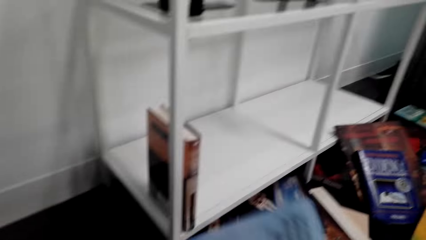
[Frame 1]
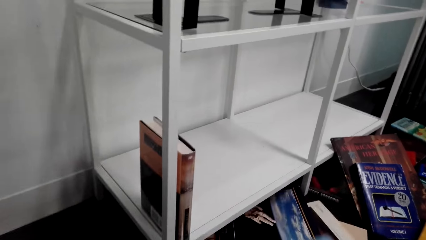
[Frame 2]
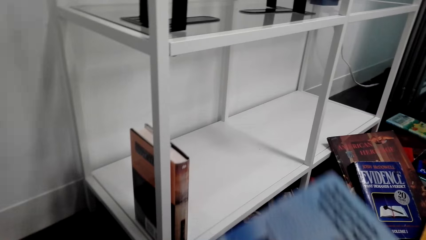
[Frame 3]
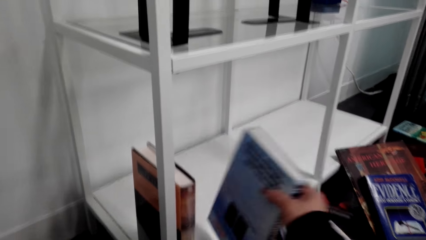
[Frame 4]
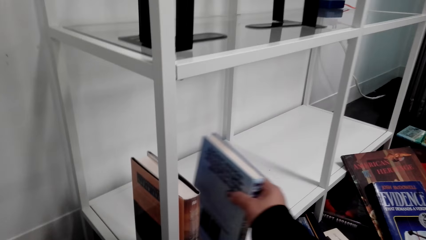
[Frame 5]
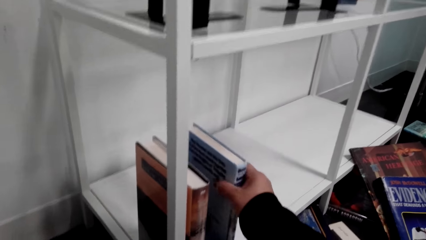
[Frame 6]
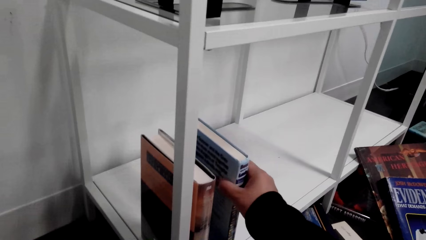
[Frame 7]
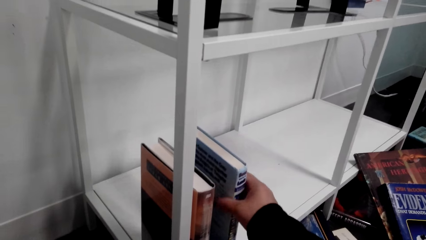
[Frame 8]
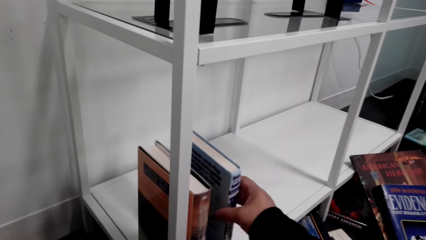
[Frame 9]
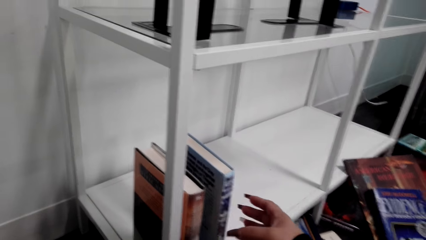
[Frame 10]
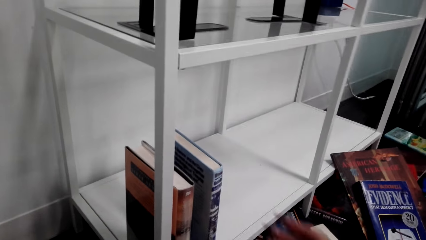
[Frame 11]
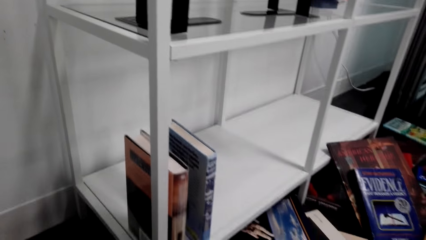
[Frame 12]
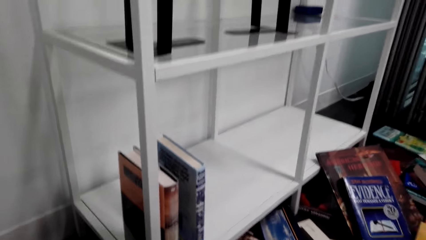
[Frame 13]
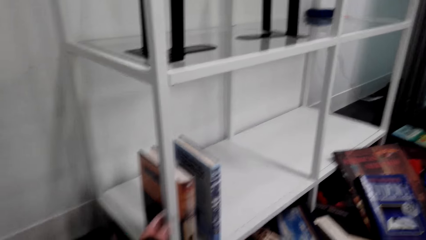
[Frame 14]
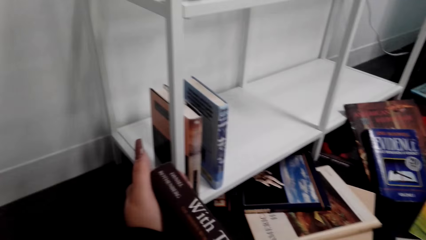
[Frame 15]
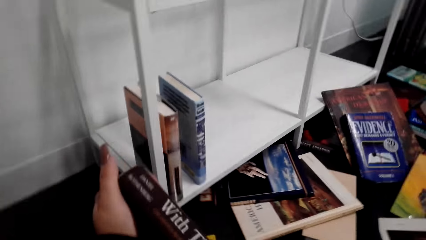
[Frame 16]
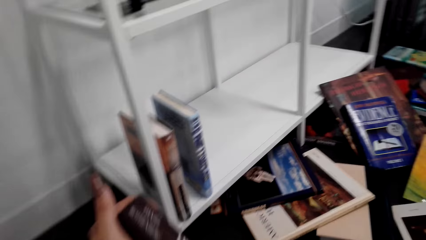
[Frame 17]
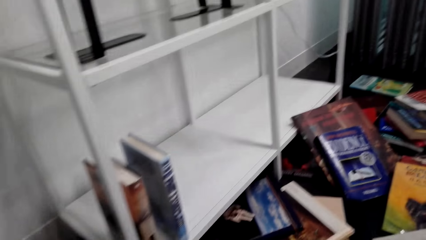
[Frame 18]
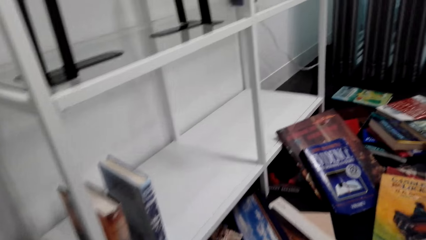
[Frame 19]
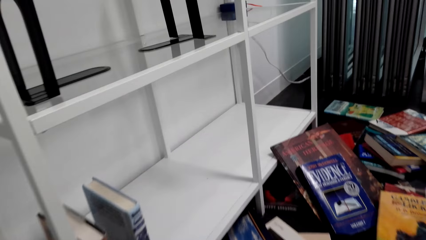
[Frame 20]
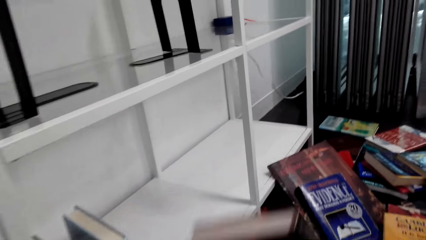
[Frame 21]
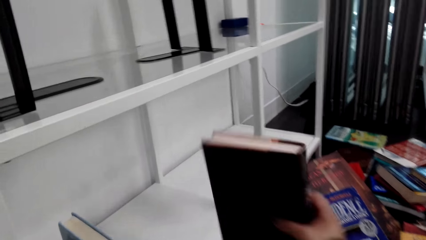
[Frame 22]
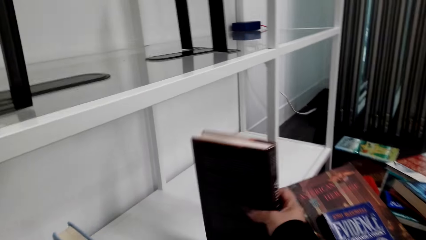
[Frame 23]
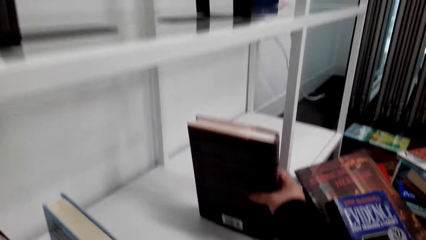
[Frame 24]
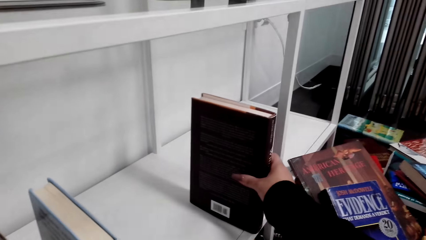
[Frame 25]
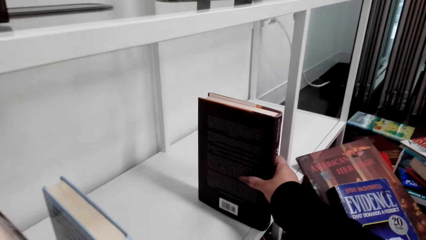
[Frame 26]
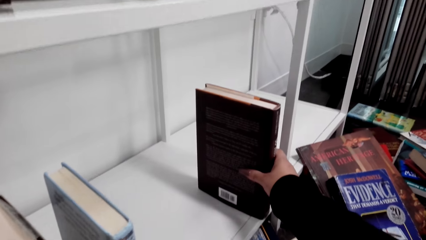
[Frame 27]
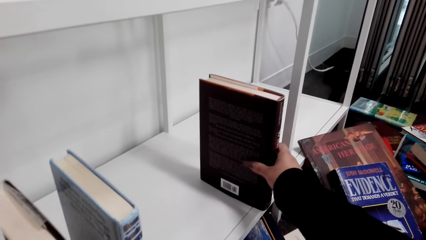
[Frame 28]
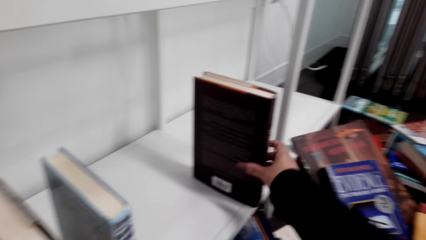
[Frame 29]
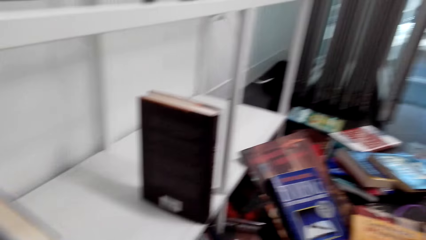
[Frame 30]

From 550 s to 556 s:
The camera wearer puts the book on the shelf. They hold the book. They put the book on the shelf.

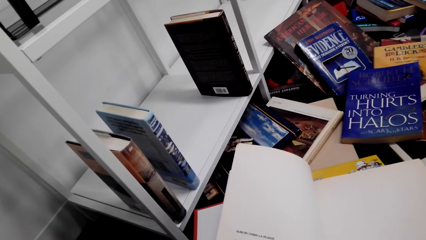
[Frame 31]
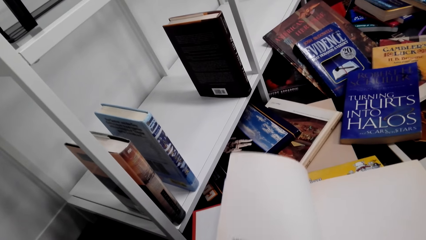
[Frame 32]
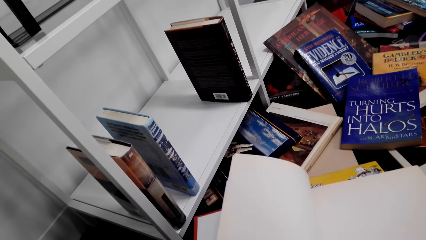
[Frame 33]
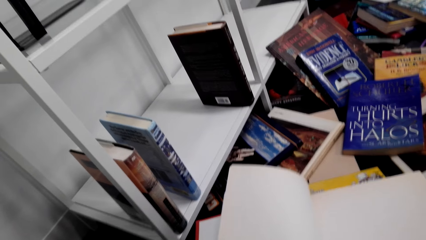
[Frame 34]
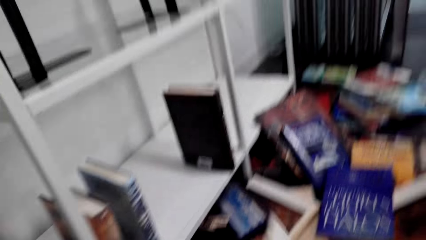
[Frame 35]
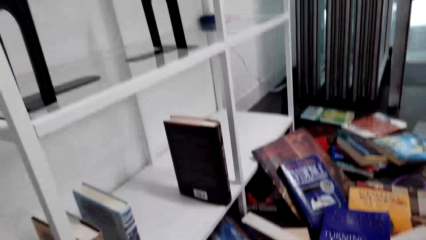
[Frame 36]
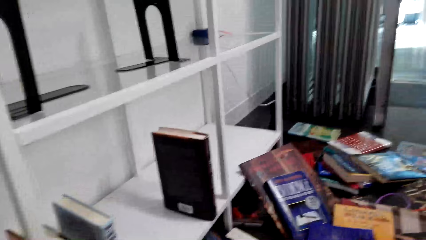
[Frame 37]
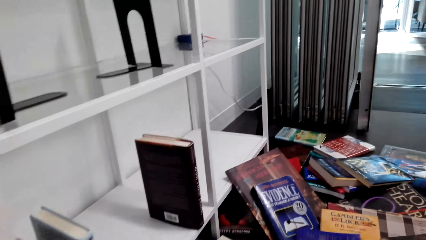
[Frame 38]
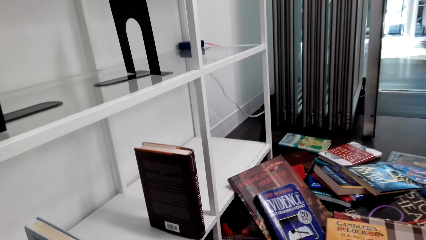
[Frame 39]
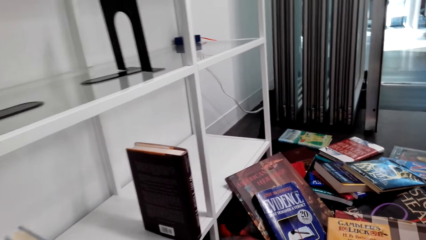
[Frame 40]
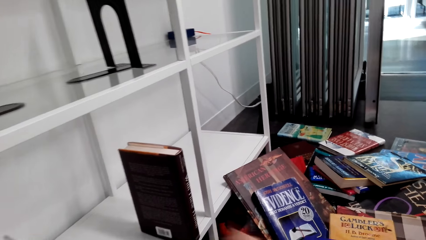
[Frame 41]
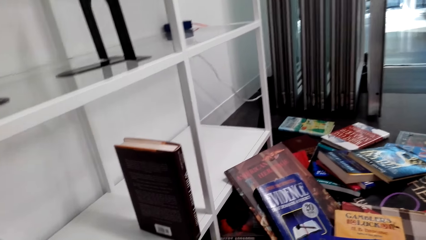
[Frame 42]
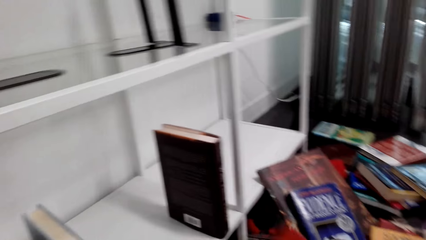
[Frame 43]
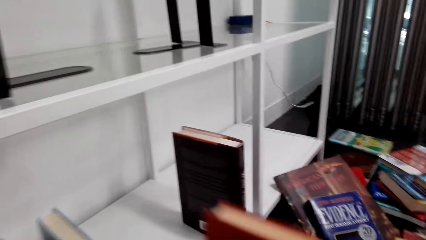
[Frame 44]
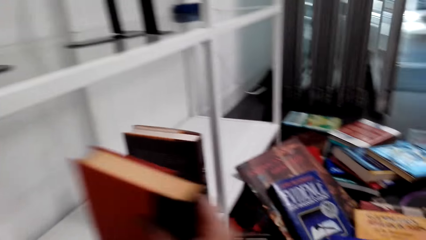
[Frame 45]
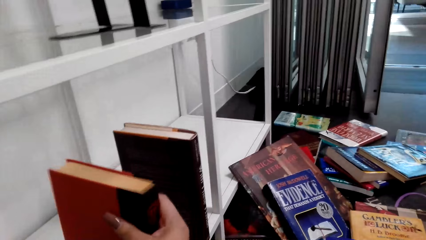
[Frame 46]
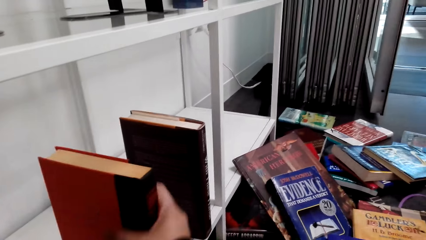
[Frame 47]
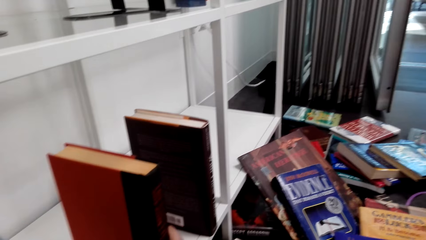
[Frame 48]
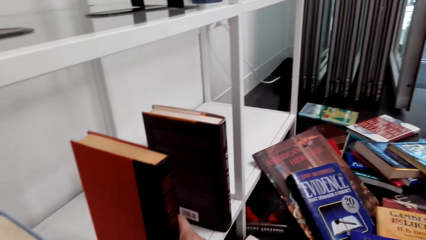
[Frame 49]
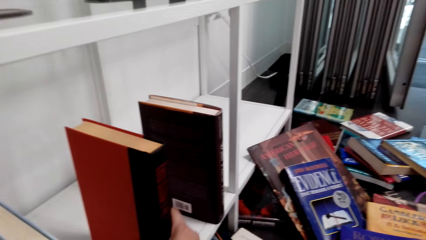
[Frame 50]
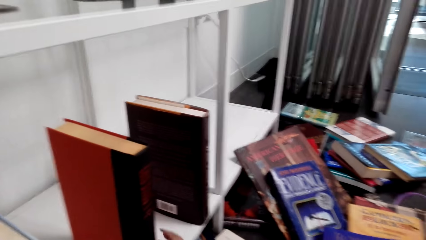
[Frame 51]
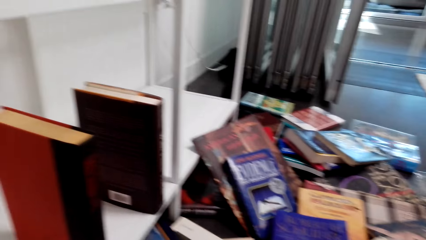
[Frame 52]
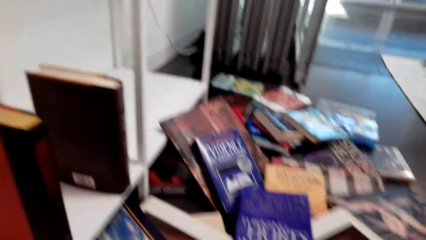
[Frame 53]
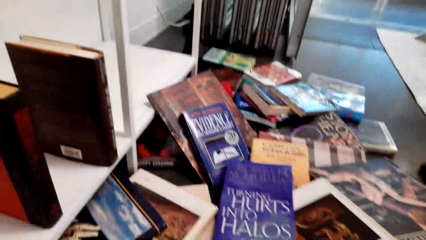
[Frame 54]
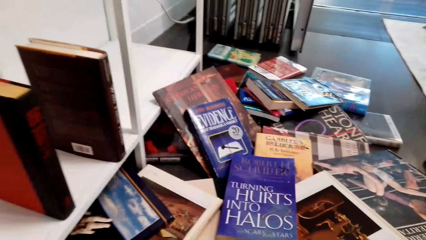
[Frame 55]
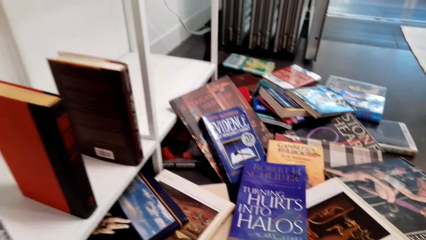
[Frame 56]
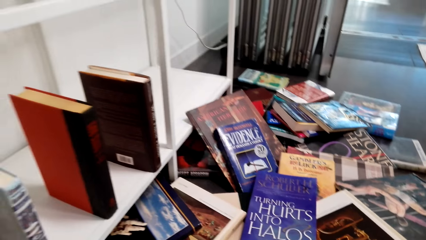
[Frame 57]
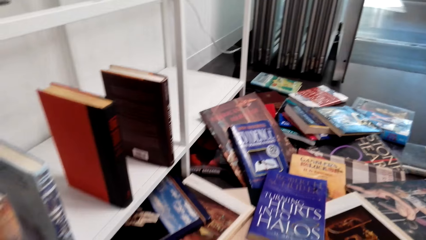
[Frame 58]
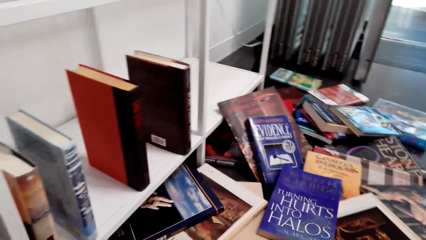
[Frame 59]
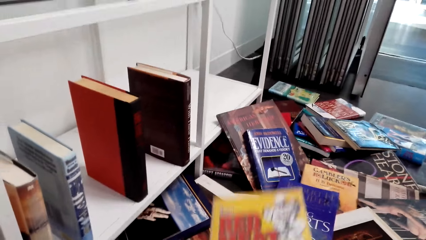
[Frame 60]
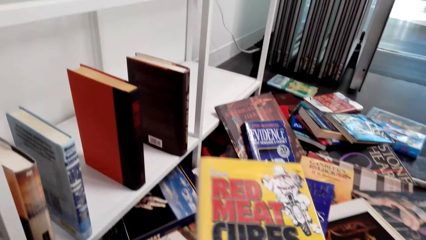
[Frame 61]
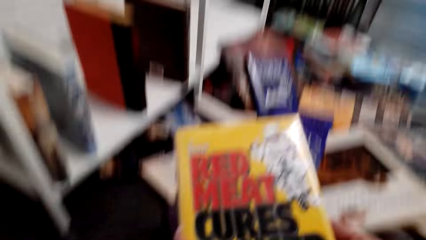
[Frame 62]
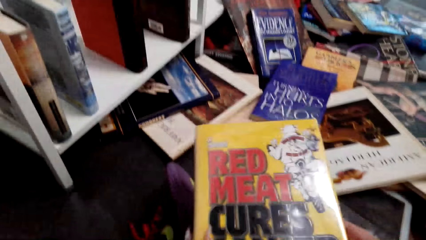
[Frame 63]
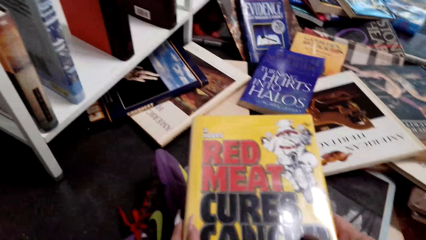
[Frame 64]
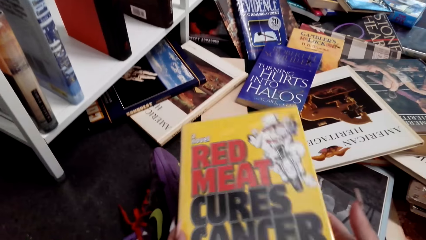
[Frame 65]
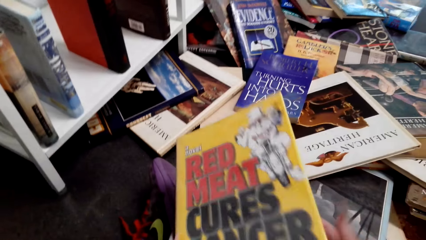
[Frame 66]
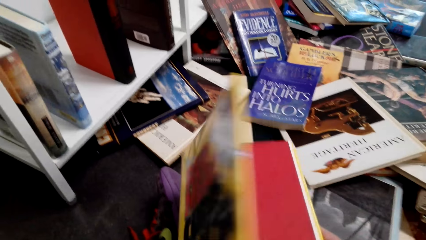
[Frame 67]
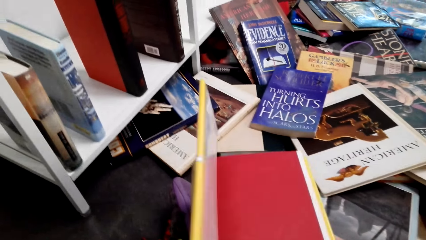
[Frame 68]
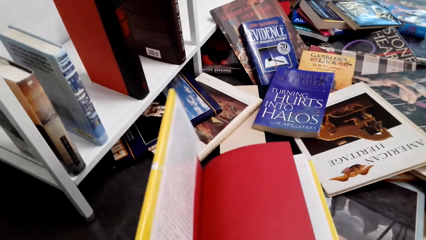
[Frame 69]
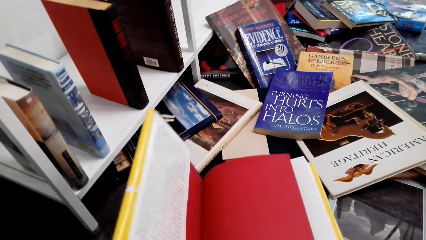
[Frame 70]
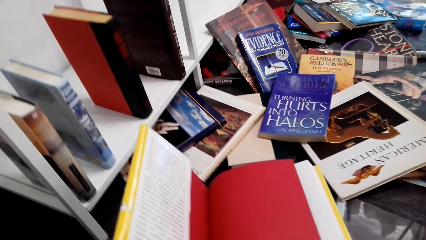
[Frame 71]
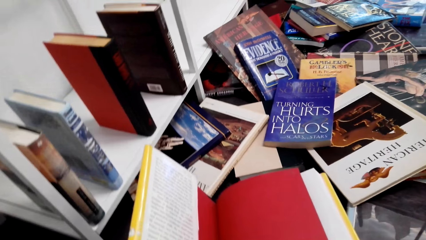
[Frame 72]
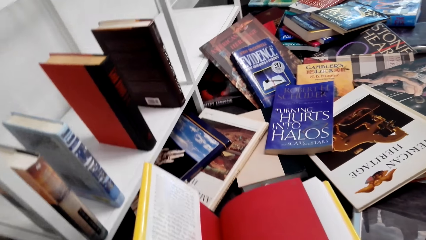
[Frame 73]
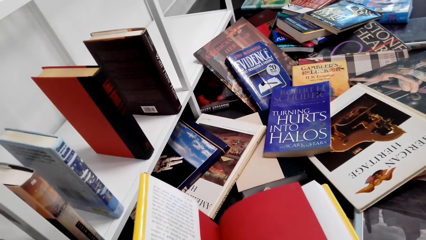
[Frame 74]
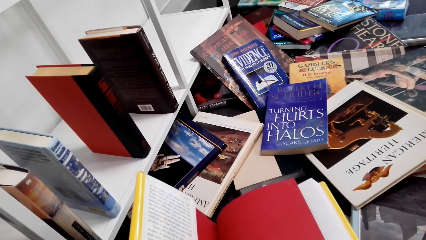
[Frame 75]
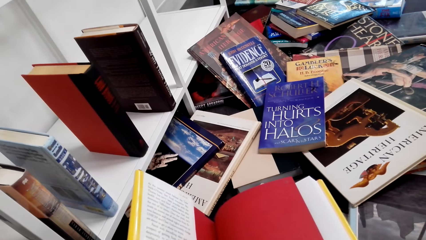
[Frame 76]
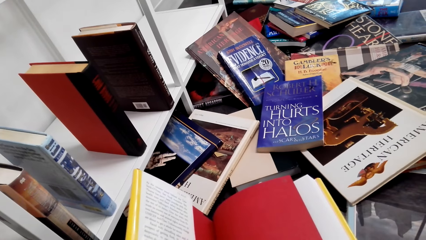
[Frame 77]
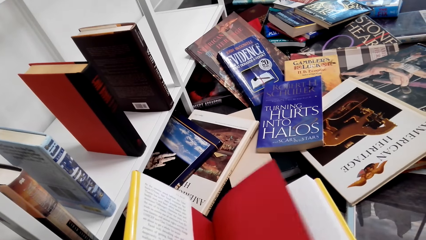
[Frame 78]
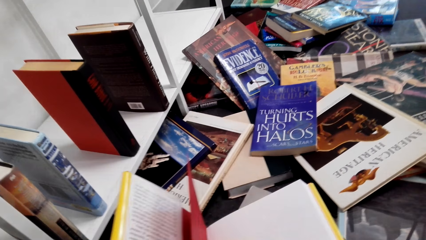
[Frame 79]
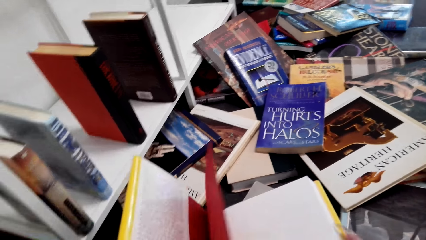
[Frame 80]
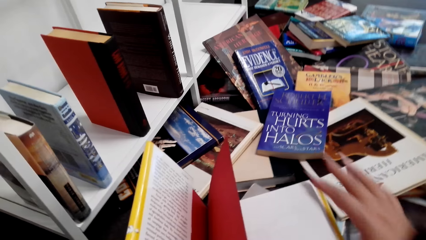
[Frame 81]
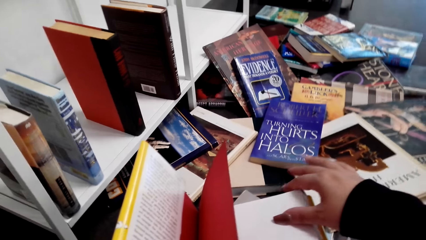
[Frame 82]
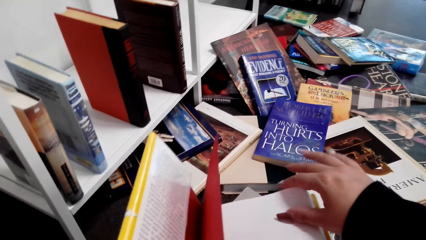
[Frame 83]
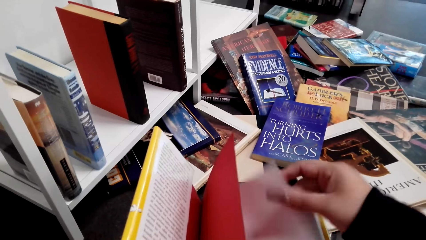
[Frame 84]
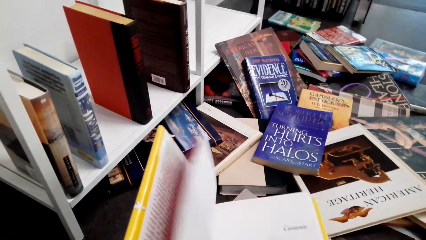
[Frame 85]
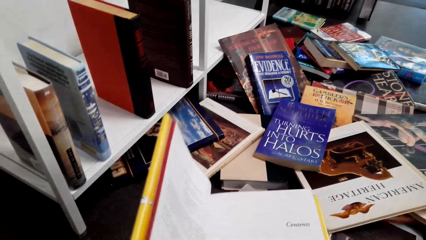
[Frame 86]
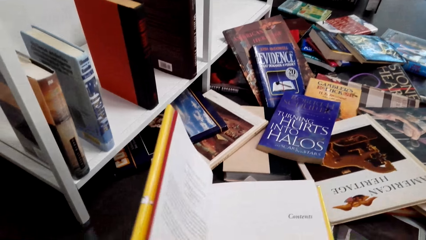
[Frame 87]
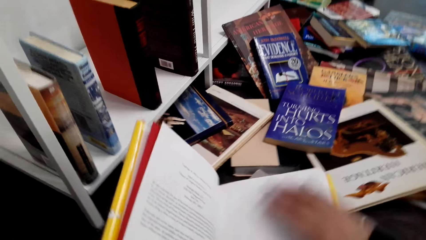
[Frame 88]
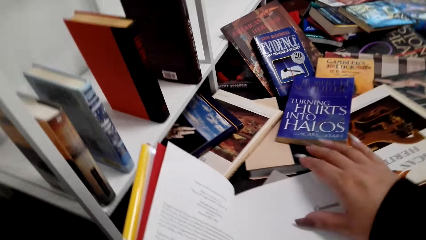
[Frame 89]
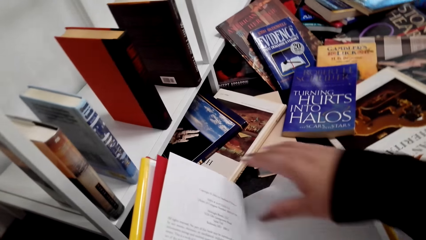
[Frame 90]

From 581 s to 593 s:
The camera wearer looks at the shelf. They arrange the book on the bookshelf. They put the book on the shelf. They look at the books. They hold the book. They open the book pages.
